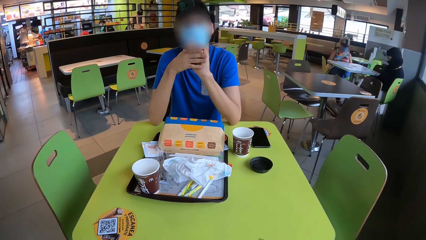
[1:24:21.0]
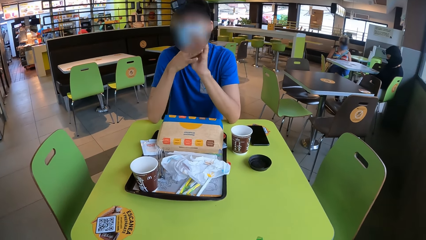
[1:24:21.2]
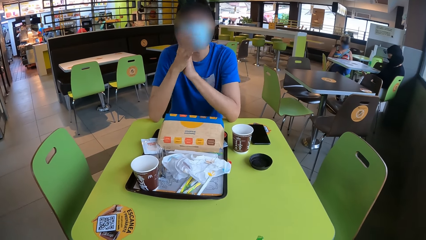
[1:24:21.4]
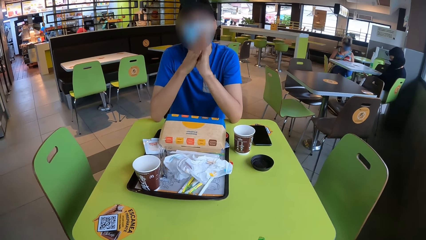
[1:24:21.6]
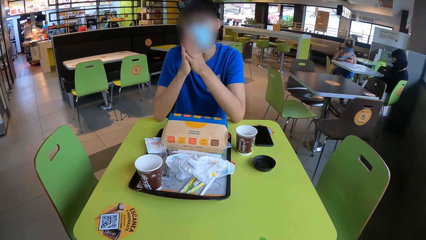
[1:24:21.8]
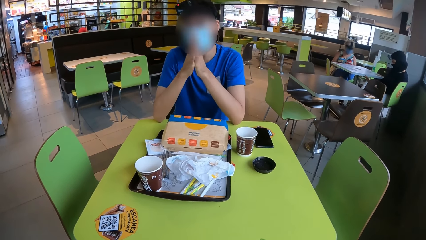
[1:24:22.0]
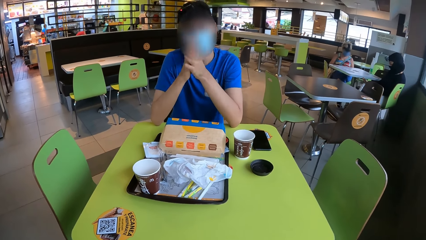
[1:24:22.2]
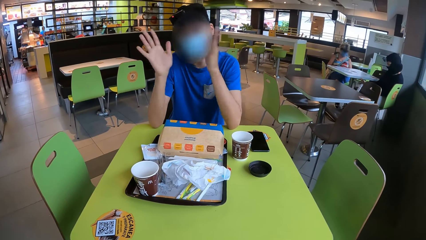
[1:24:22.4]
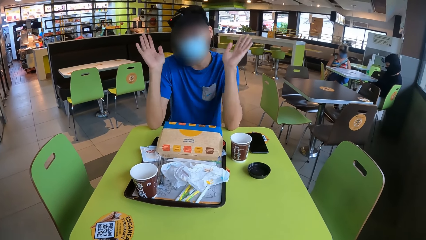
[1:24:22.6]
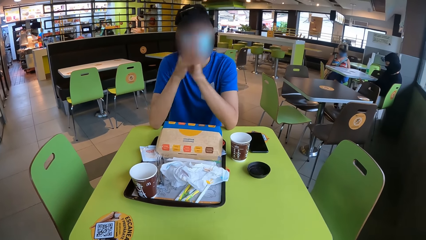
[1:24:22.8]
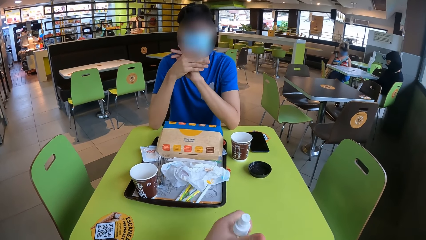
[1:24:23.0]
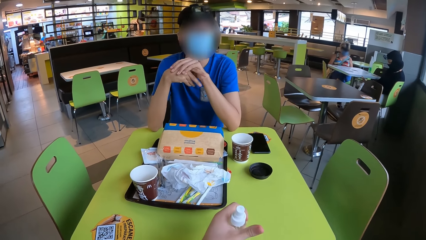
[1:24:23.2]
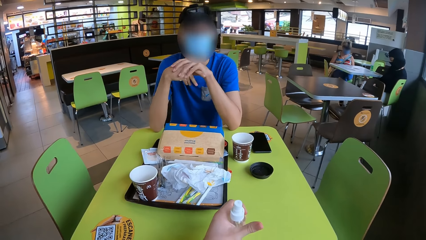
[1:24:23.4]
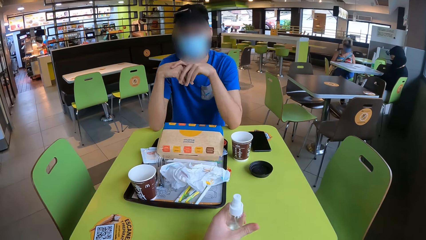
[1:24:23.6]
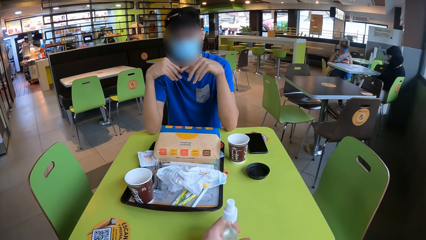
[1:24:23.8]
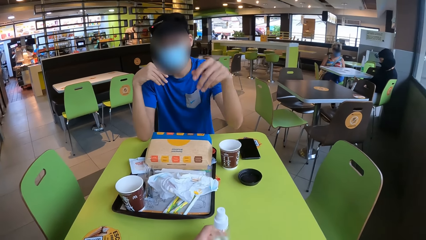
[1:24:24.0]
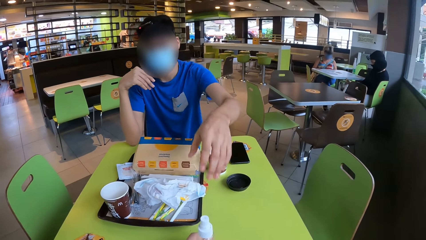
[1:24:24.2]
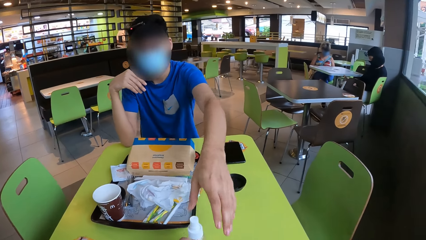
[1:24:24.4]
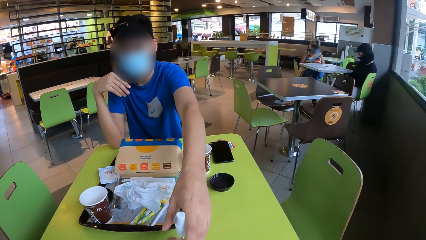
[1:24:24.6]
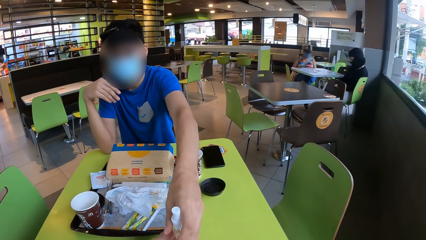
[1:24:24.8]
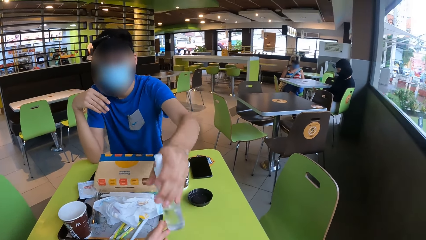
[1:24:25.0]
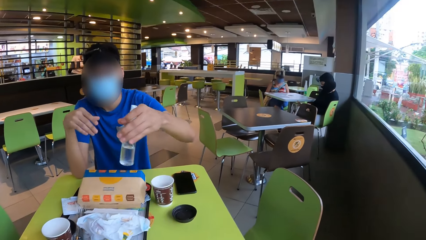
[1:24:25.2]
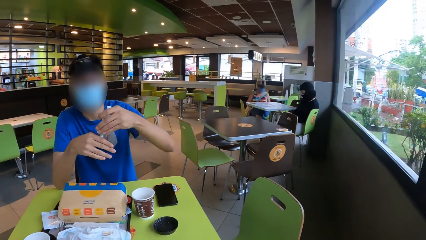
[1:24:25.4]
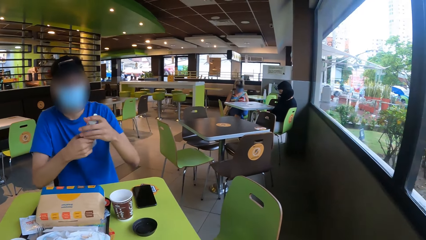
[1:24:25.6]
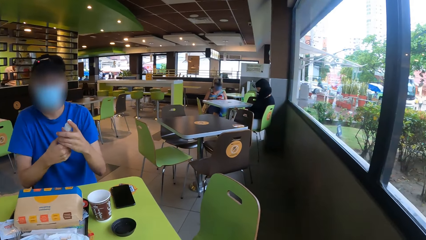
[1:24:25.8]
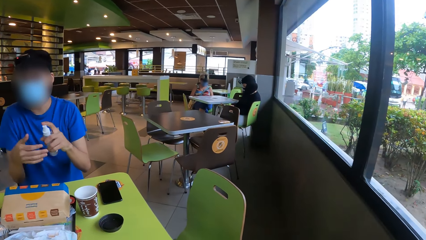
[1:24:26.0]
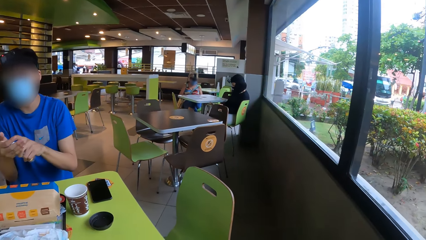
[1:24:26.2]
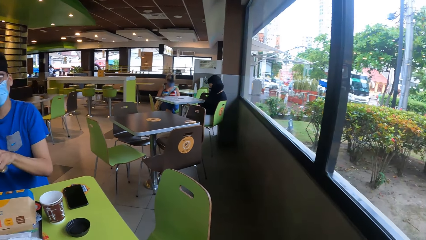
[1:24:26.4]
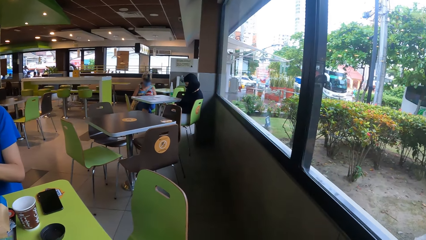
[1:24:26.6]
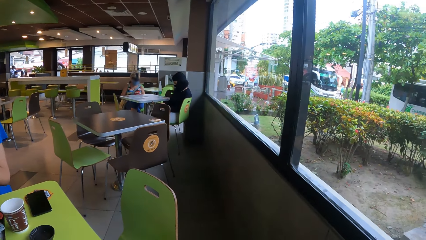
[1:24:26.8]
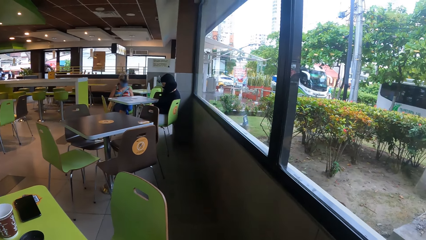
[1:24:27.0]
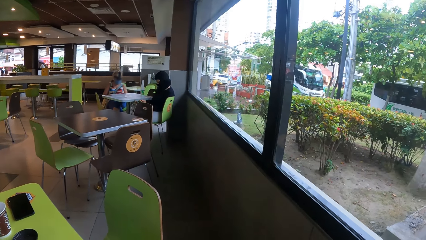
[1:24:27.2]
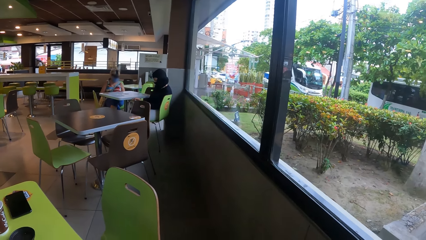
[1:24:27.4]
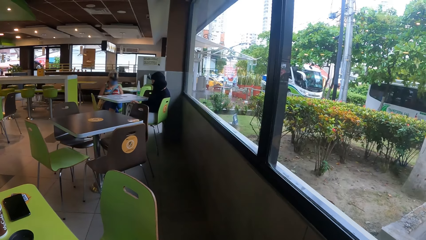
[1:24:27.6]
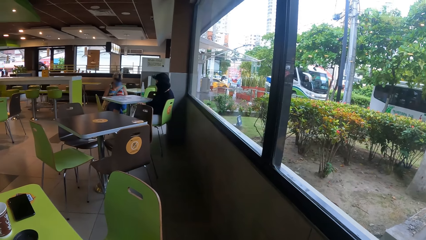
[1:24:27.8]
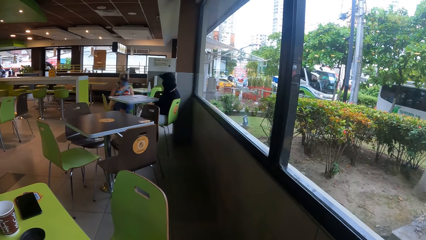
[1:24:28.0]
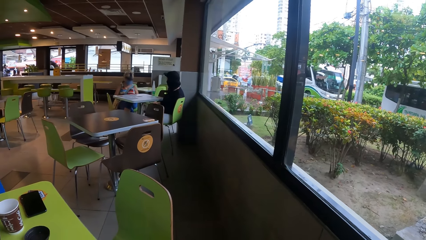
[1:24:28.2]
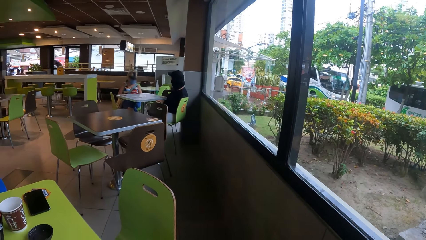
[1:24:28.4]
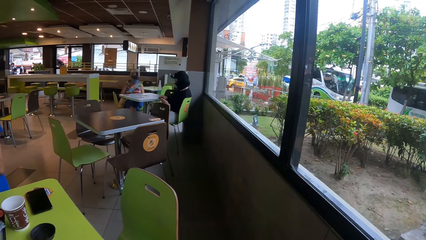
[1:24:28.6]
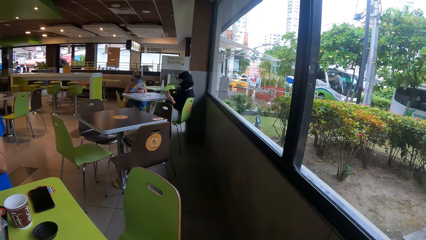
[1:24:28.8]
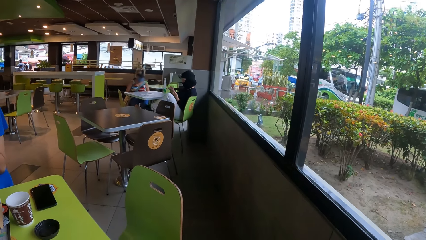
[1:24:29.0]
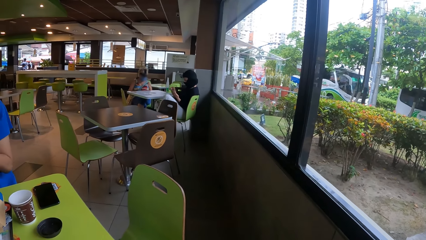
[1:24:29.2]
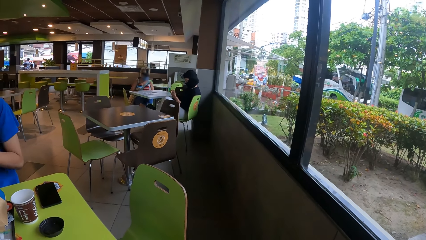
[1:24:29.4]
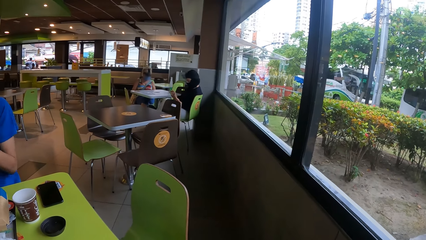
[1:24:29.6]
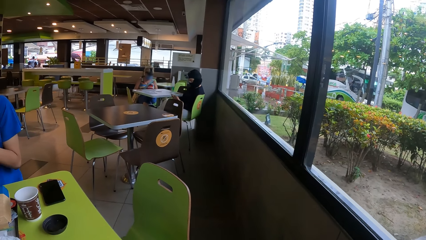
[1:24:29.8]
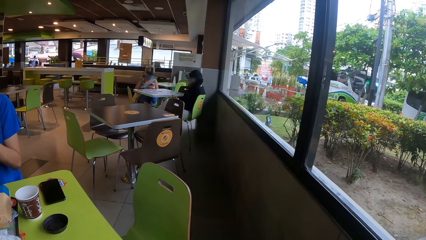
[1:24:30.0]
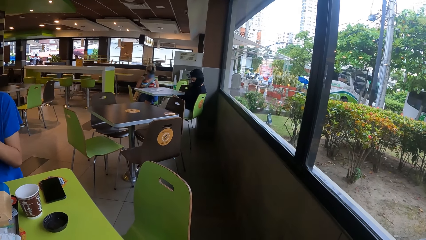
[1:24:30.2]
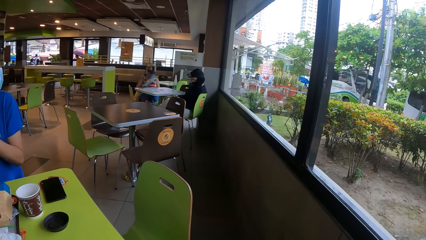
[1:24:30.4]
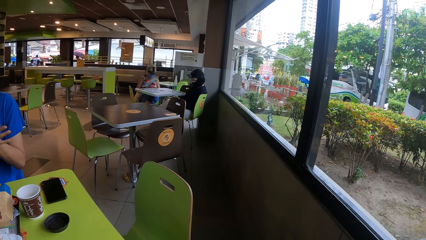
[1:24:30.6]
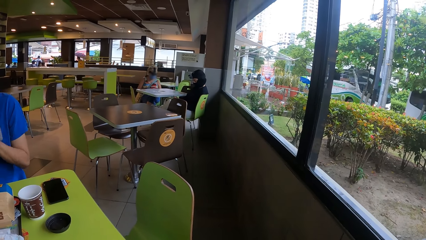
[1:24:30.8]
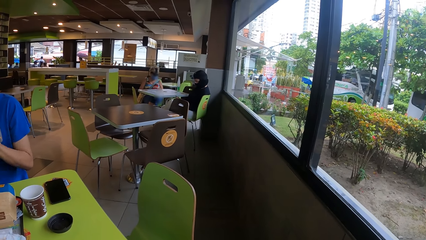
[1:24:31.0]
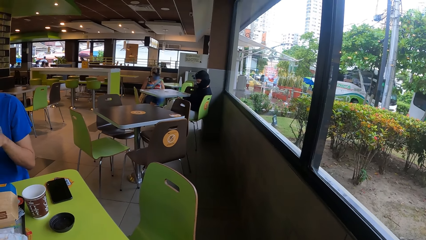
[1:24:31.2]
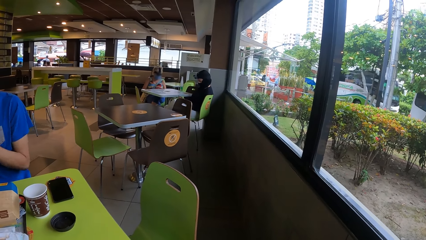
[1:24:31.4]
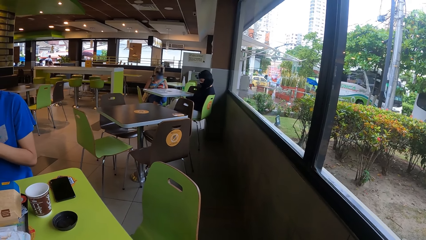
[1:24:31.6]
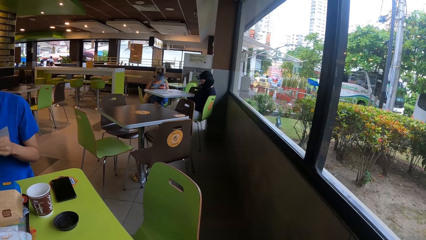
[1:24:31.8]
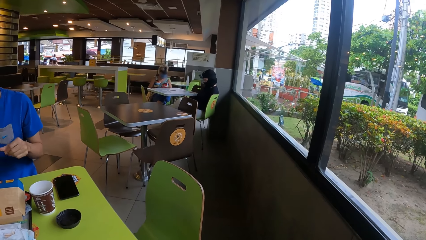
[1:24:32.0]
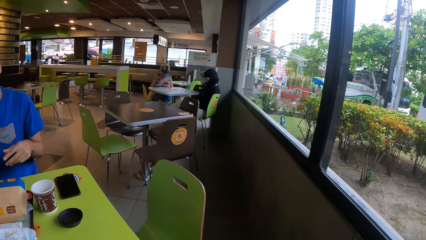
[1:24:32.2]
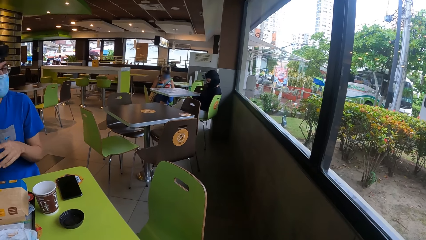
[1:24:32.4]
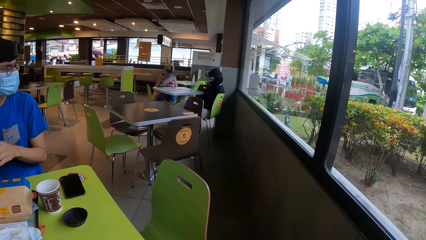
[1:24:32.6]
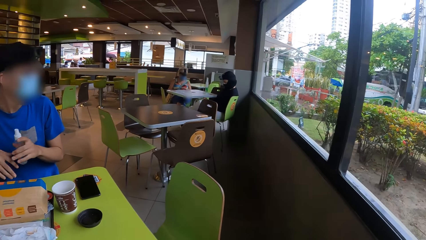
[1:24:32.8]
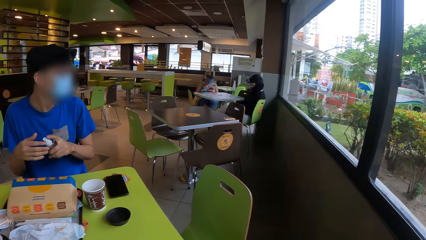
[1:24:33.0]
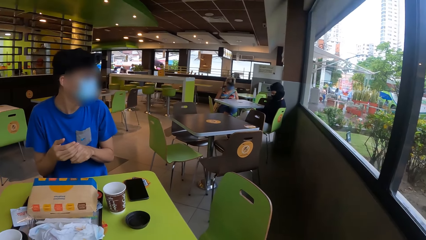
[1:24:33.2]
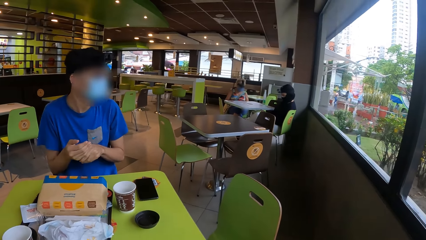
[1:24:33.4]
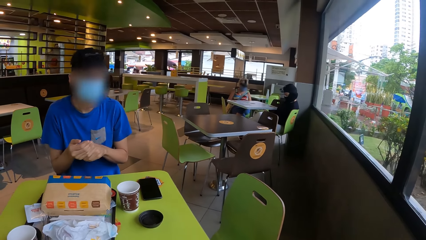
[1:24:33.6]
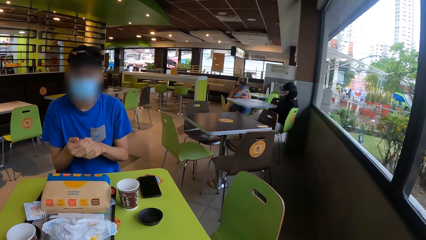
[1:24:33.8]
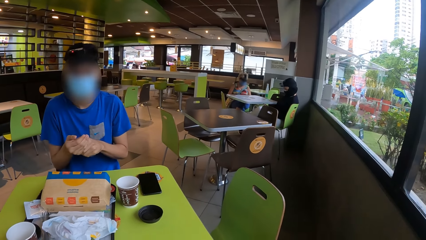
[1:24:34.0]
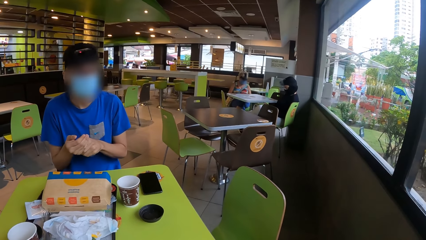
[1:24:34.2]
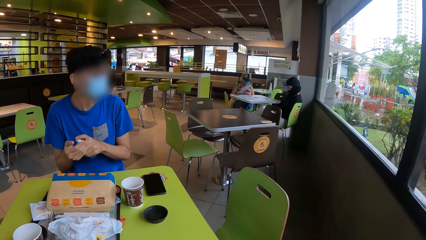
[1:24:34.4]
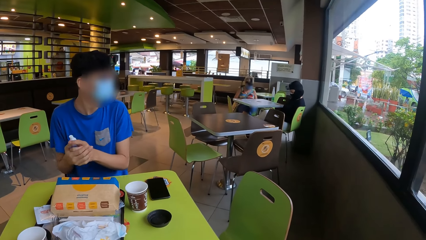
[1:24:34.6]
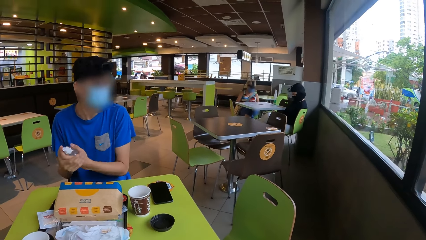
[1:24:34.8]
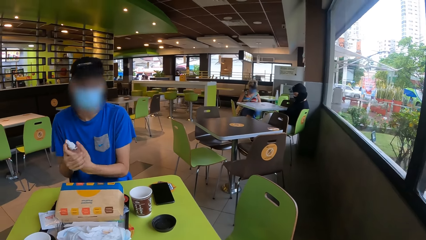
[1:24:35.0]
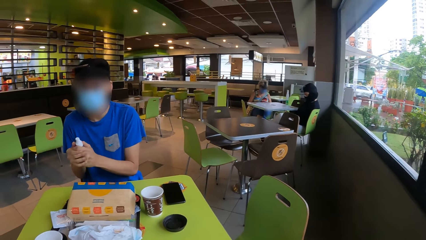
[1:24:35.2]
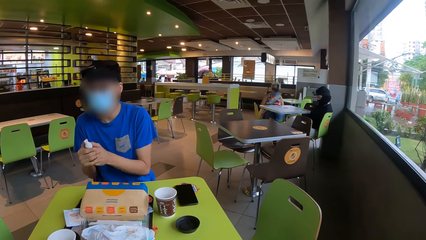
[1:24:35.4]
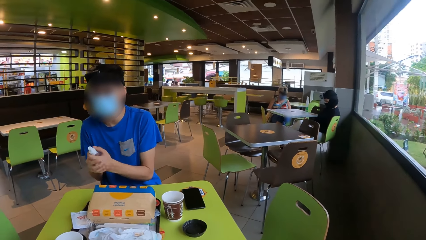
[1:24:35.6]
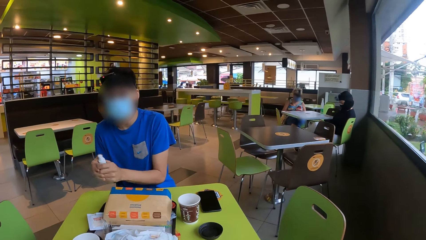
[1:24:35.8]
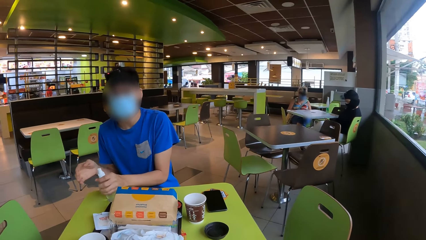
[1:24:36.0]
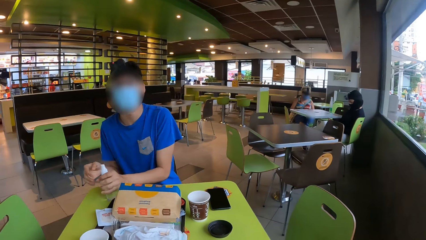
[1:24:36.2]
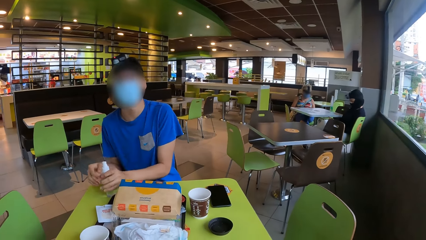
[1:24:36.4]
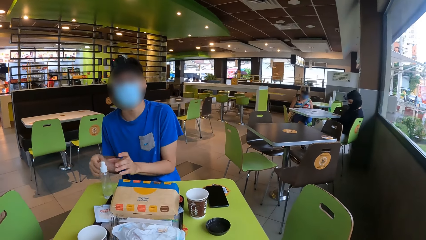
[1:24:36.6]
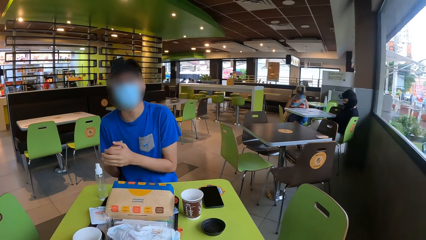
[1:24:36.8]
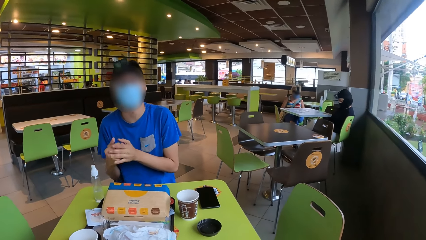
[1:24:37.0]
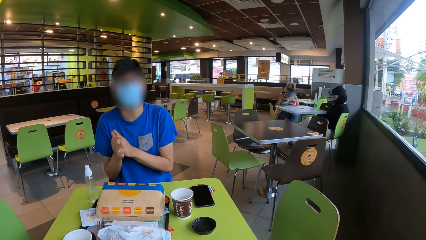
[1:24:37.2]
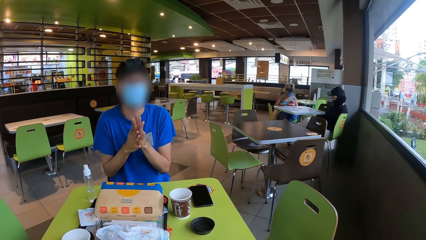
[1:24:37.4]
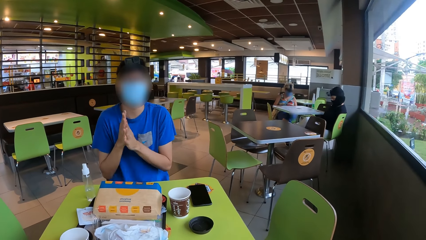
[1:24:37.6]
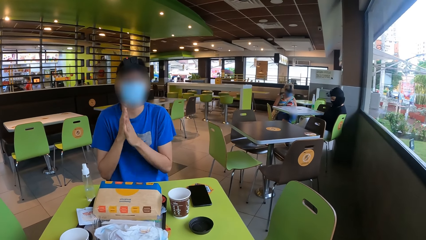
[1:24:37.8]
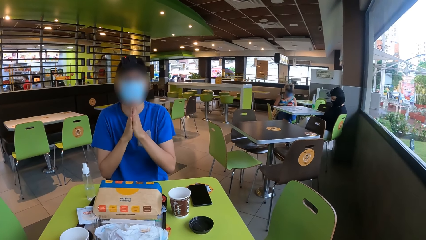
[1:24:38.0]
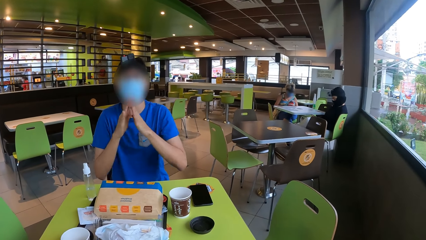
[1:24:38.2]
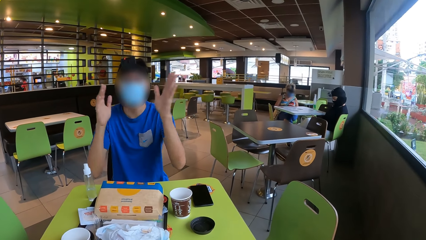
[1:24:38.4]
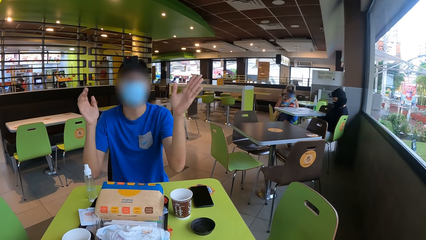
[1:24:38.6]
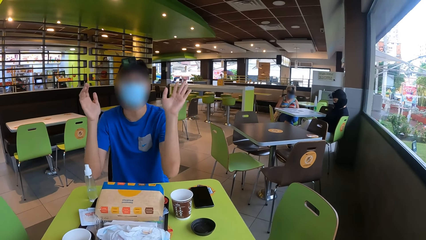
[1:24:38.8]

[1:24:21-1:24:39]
The camera wearer puts a bottle on the table. They touch the sanitizer bottle. A man picks up the sanitizer bottle. The man squeezes the bottle and sanitizes his hand. The camera wearer looks around. The man applies sanitizer on his hand. The man places the sanitizer bottle on the table.
